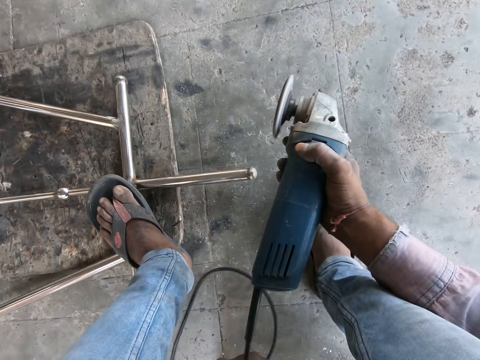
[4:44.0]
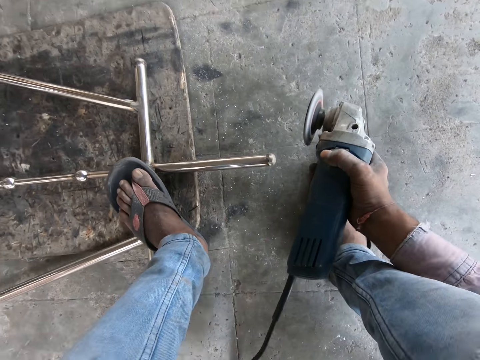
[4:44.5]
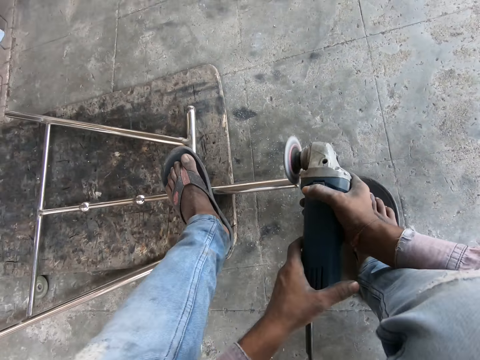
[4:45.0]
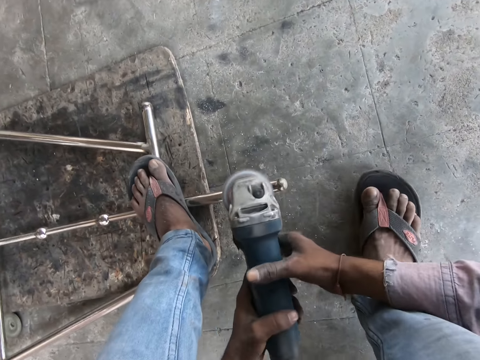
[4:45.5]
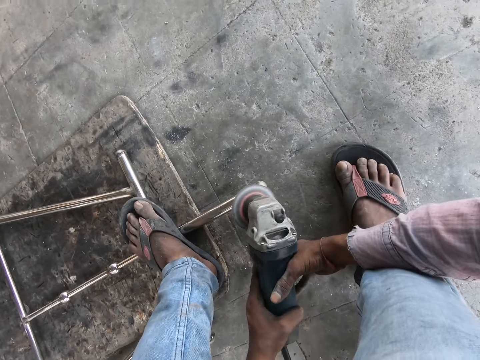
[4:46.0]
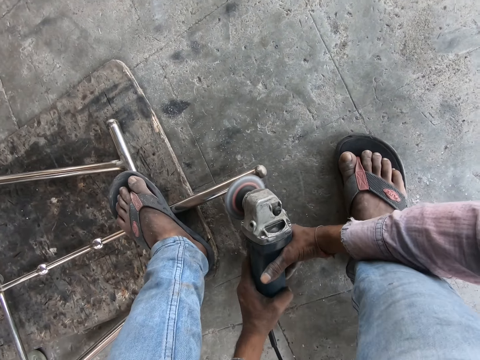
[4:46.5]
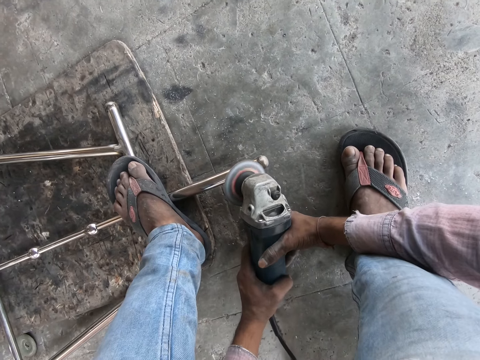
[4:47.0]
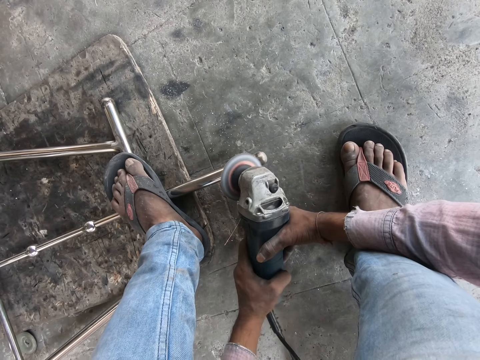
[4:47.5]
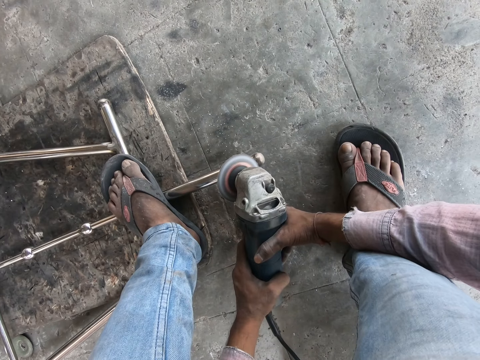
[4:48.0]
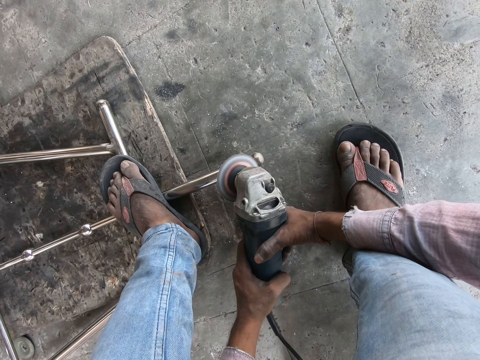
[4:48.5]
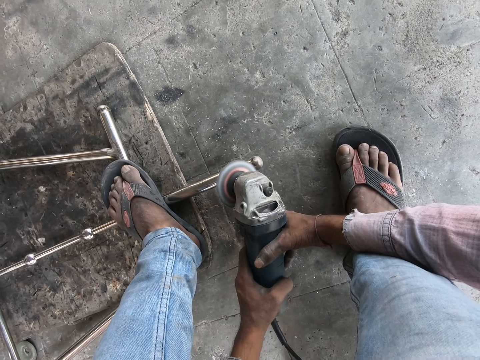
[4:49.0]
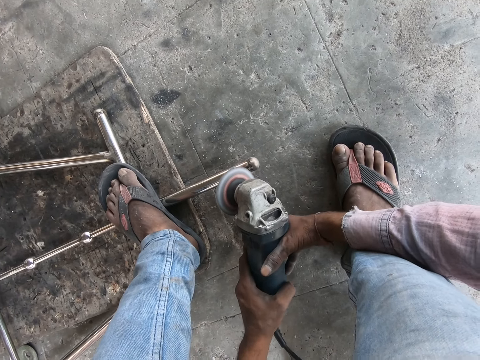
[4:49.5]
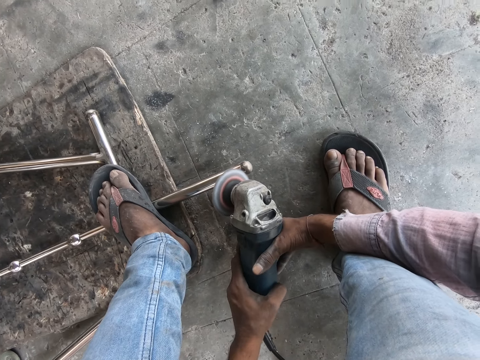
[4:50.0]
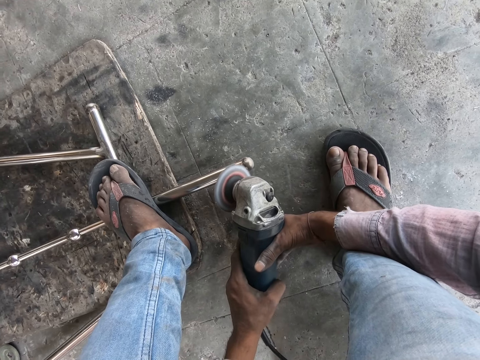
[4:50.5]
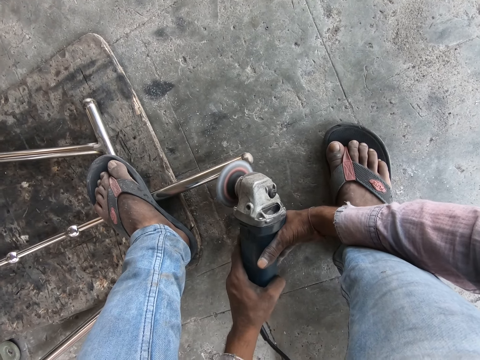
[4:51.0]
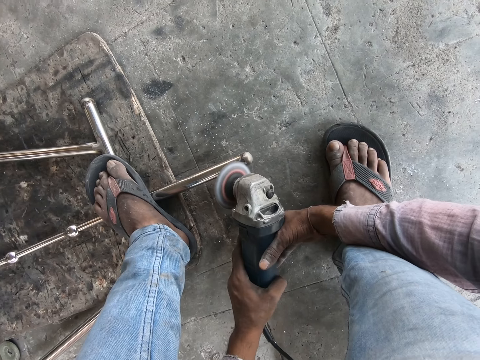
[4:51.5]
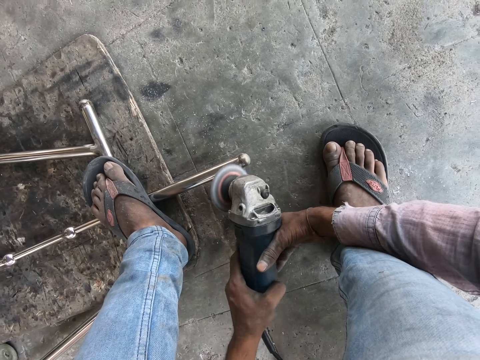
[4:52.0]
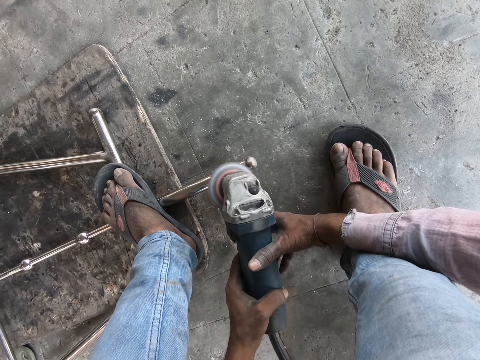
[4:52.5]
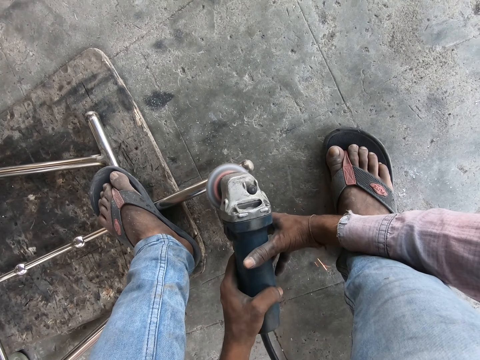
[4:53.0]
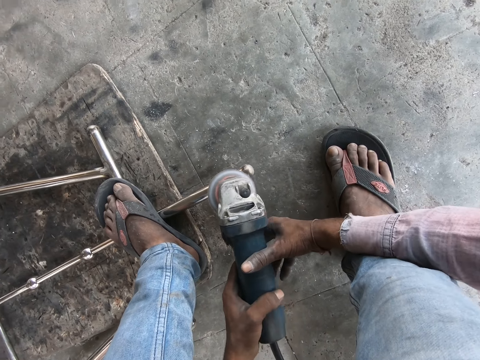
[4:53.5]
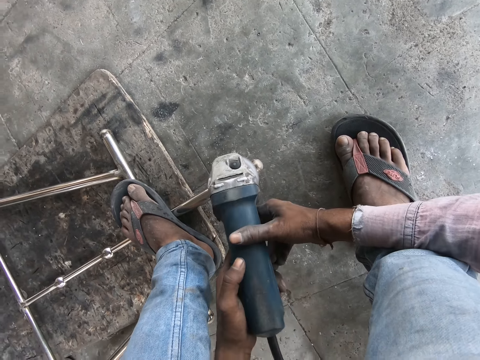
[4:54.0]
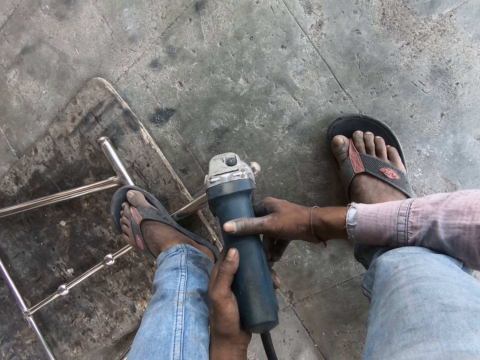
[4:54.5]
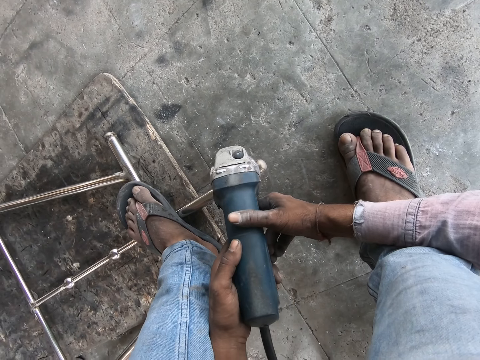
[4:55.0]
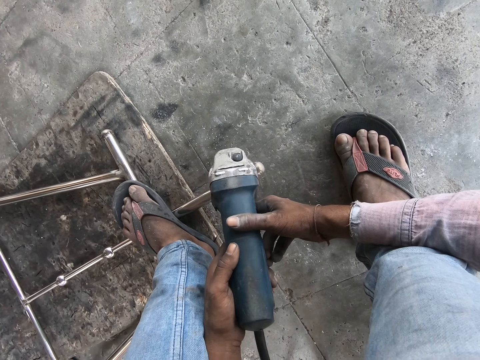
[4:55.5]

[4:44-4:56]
The camera wearer steps on the metal structure. They pull the wire with the left hand and move the grinder down. They straighten the polishing machine cable. They hold the grinder. They grind the metal and move the grinder. They polish the metal structure.

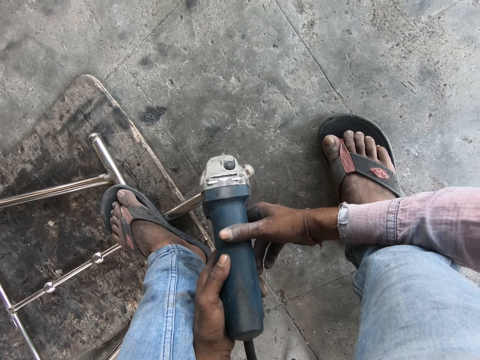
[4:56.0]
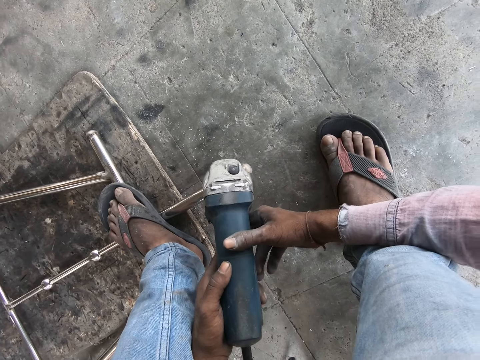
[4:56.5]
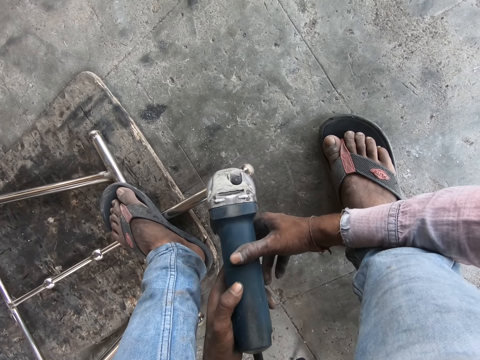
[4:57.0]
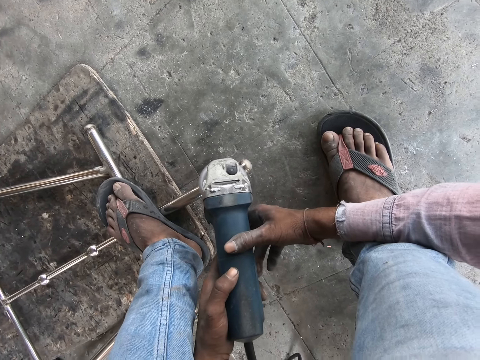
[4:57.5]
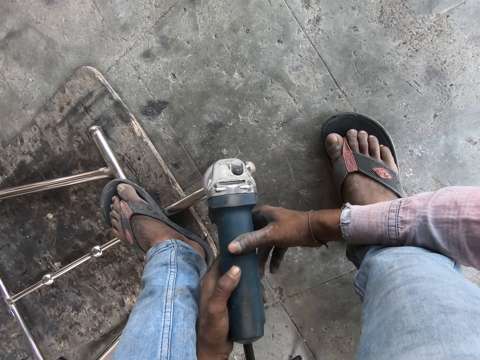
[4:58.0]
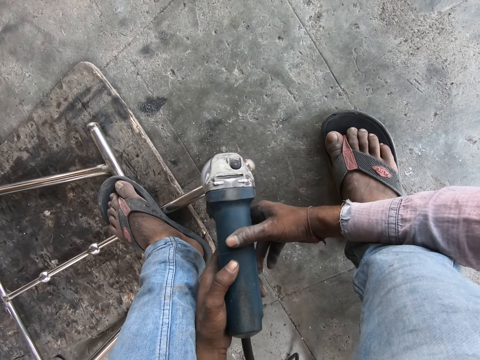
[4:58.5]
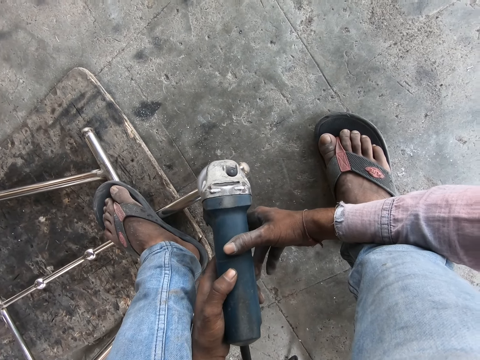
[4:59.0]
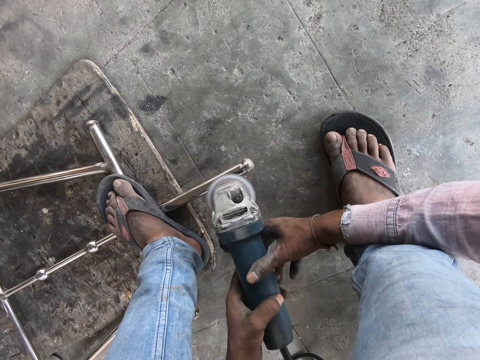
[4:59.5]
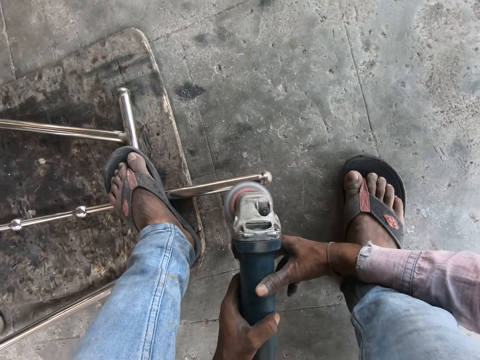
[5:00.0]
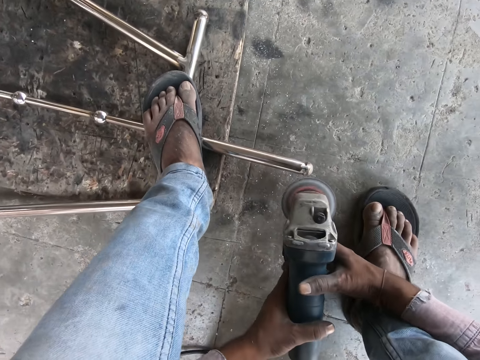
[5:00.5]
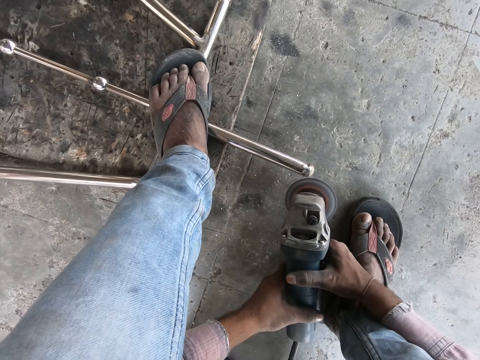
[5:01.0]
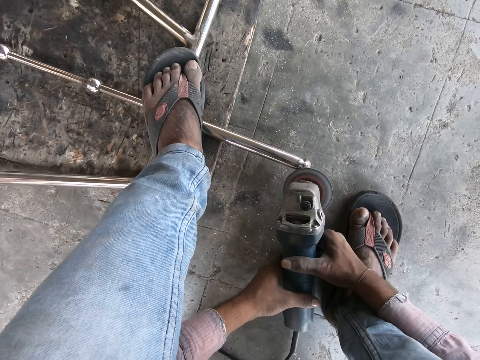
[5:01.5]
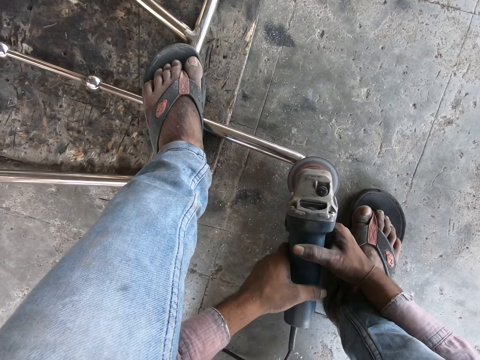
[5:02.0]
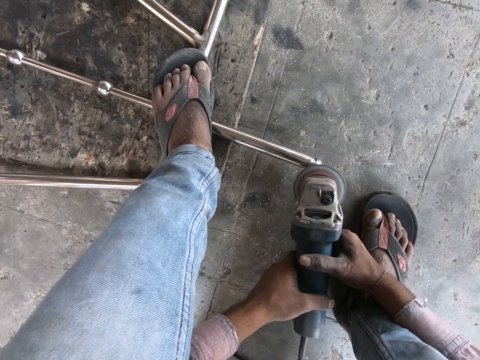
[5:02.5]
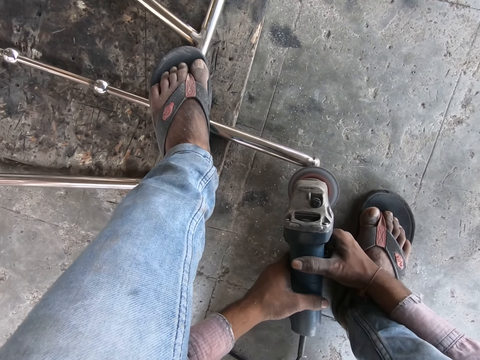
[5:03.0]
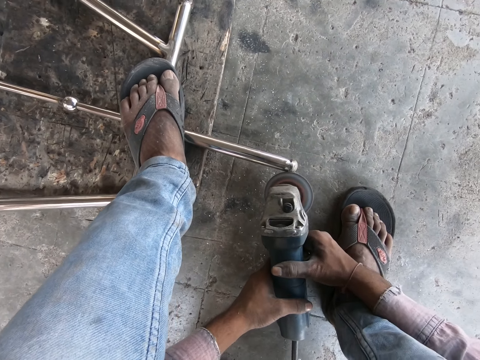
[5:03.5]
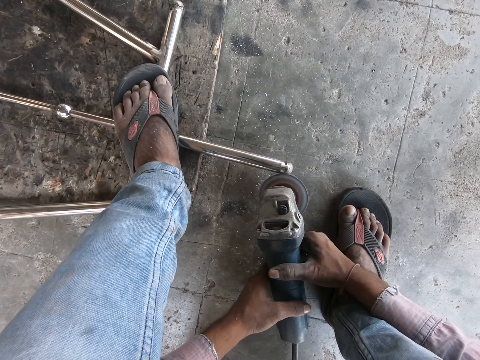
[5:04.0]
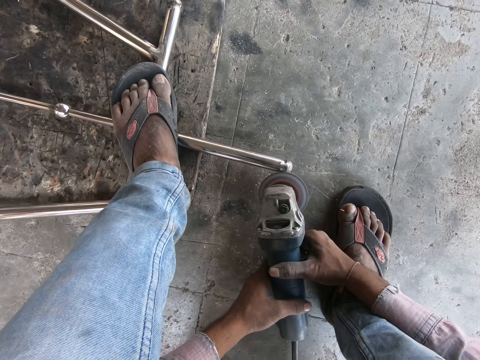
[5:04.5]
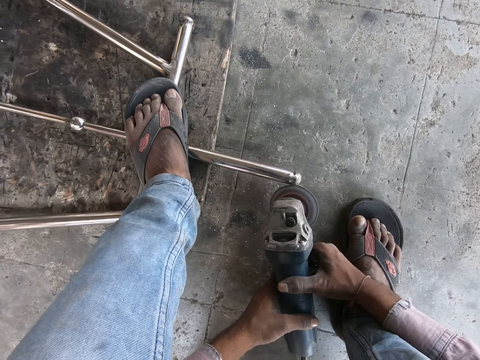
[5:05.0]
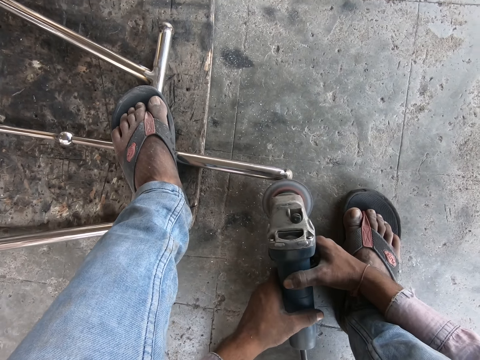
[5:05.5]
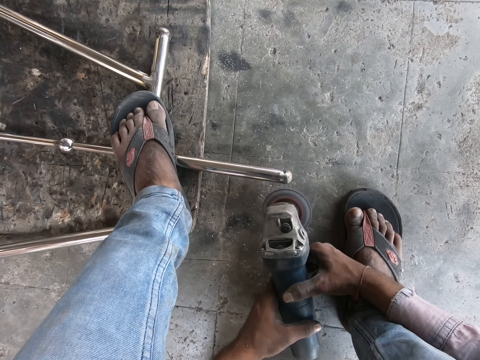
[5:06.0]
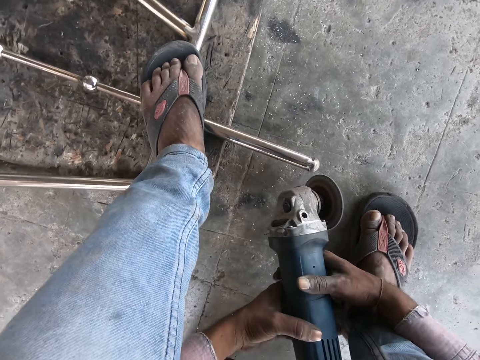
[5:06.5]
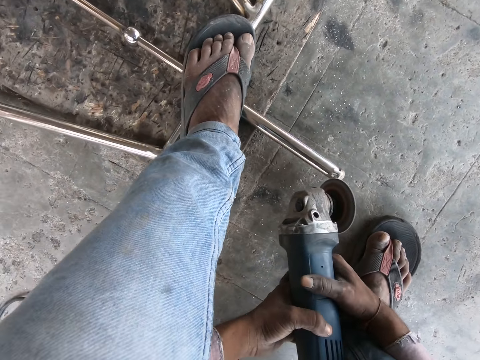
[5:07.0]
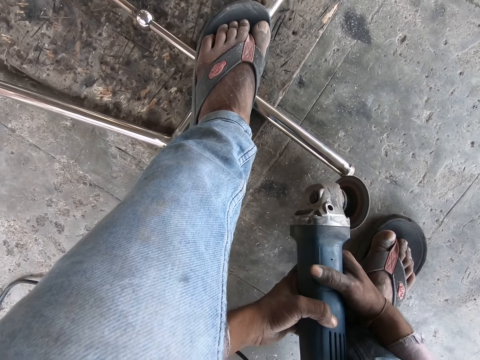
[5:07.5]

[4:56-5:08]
The camera wearer turns the grinder. They hold the polishing machine up.

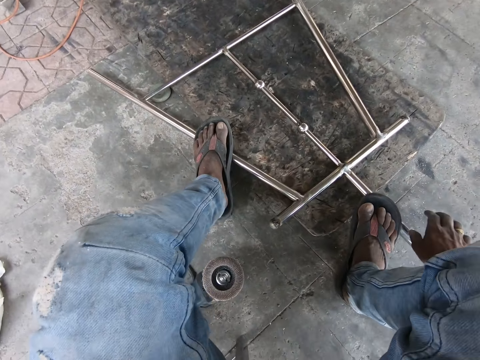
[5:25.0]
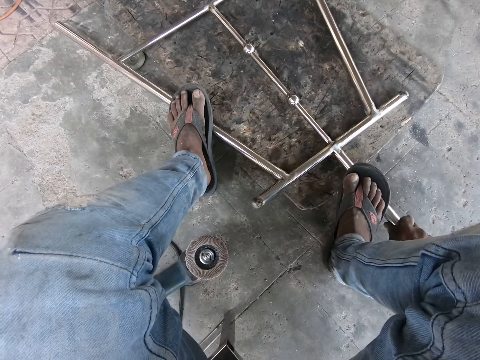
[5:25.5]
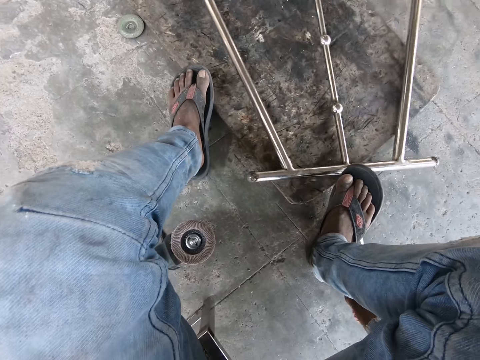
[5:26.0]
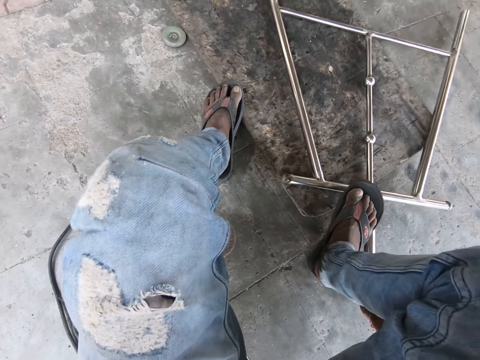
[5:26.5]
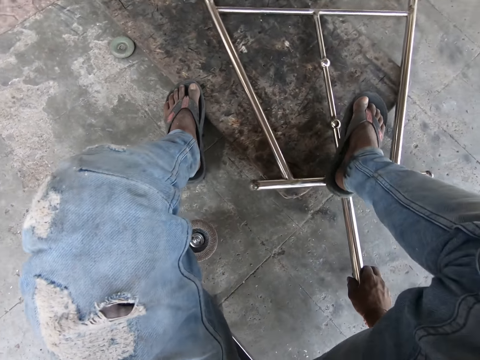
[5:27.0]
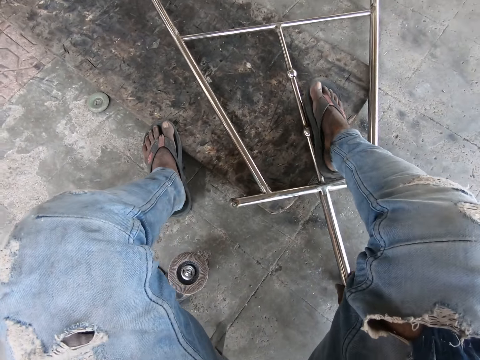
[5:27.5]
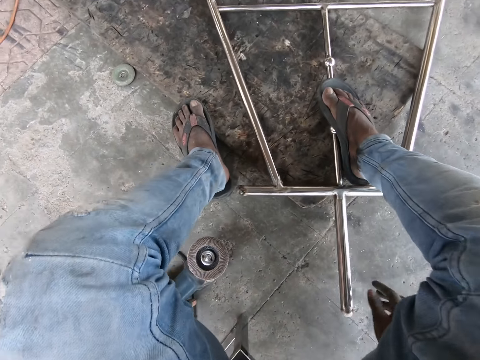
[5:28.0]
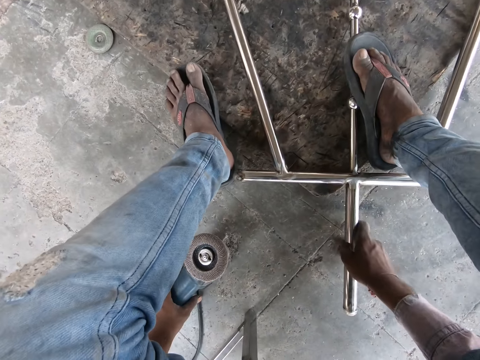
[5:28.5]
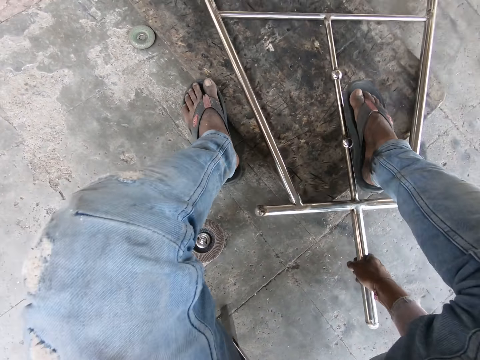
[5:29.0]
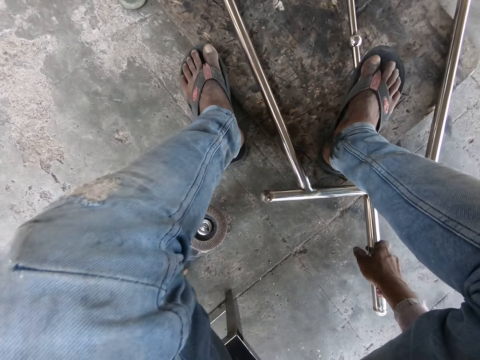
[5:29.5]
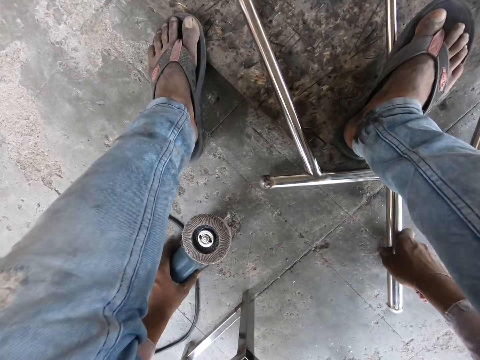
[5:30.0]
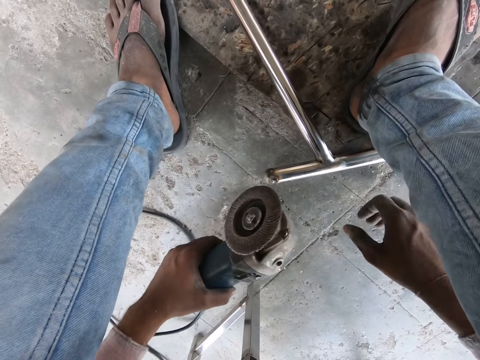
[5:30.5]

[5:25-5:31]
The camera wearer lifts the leg up and lifts the hand up. They hold the metal and step on the metal. They turn the metal structure. They step on the metal. They move the hand down. They step on the metal and lift the metal.
